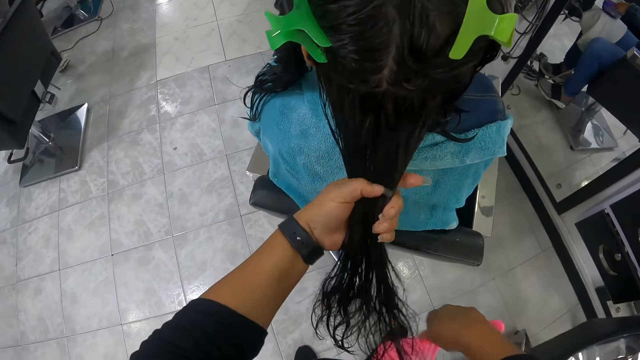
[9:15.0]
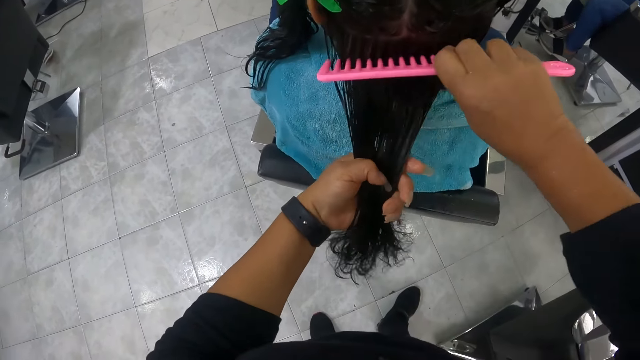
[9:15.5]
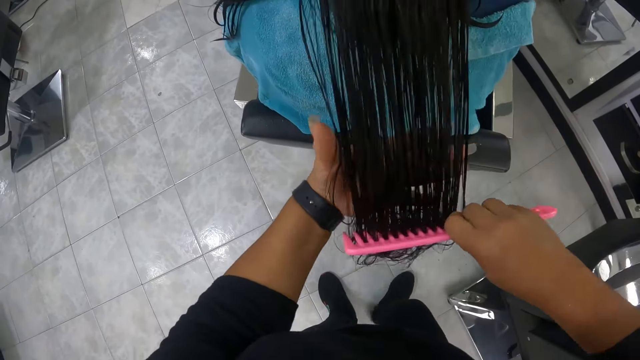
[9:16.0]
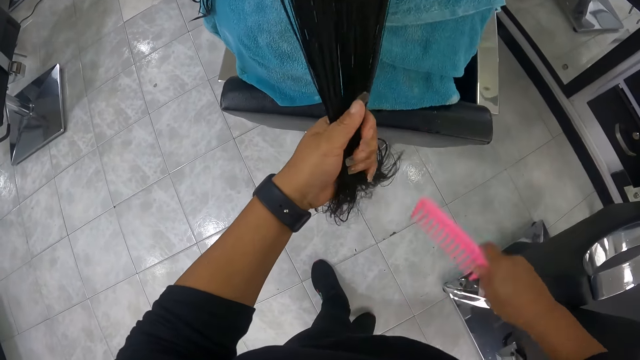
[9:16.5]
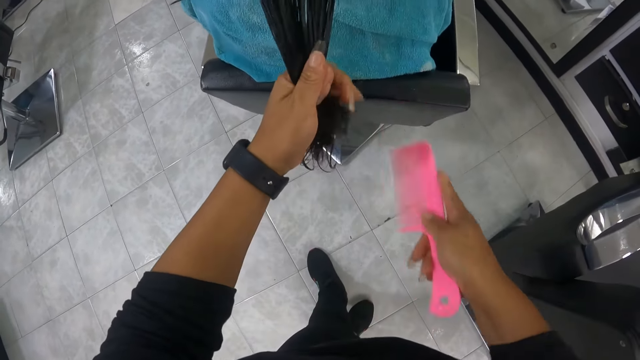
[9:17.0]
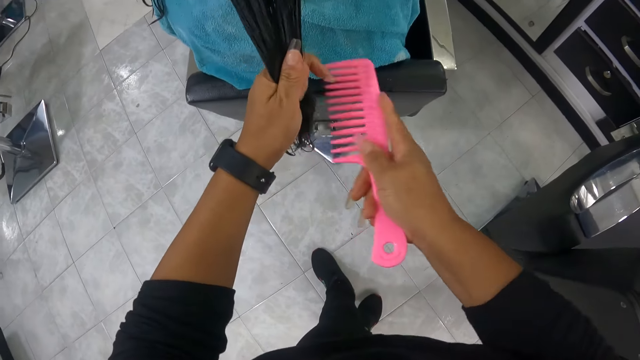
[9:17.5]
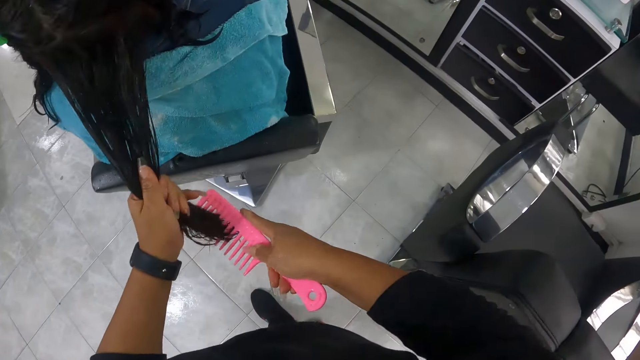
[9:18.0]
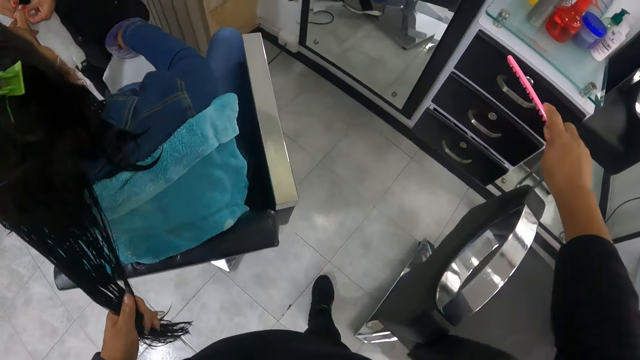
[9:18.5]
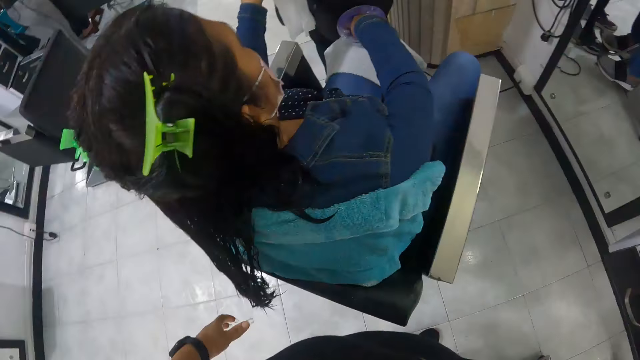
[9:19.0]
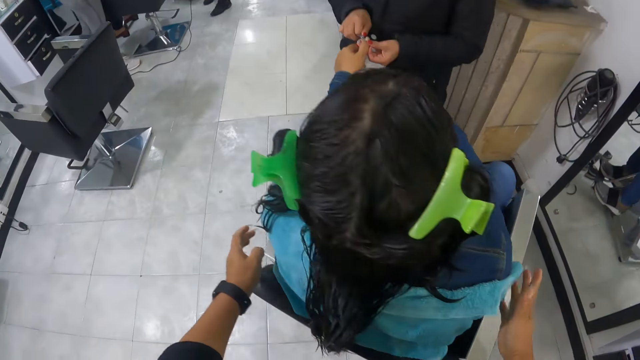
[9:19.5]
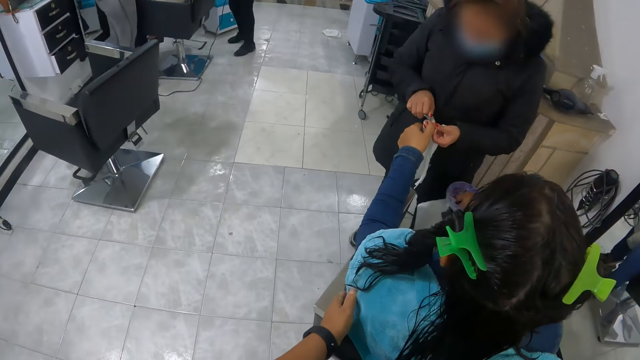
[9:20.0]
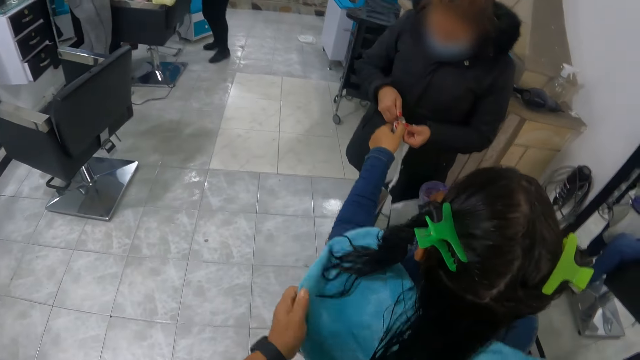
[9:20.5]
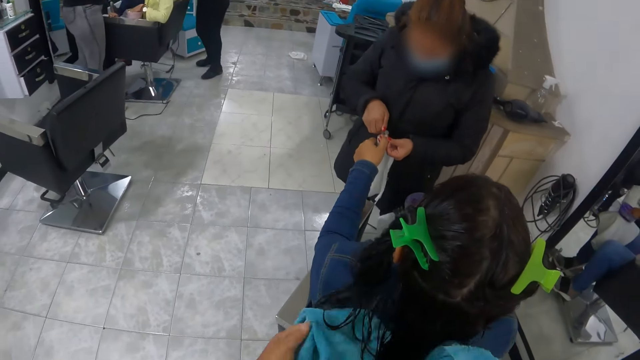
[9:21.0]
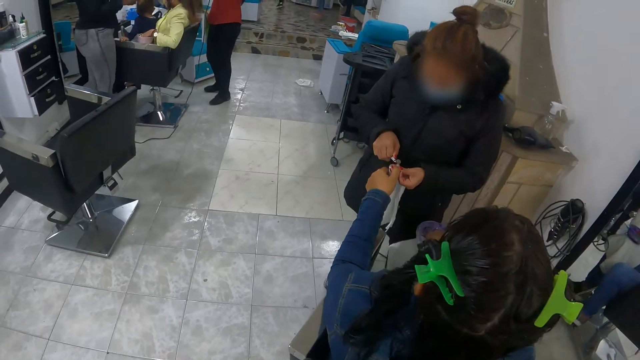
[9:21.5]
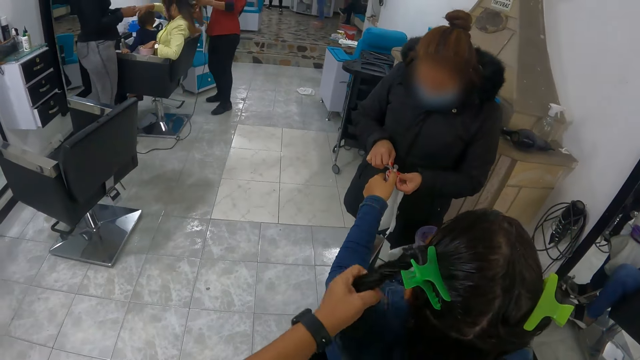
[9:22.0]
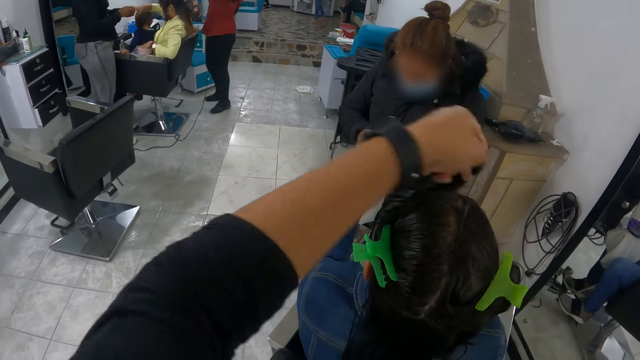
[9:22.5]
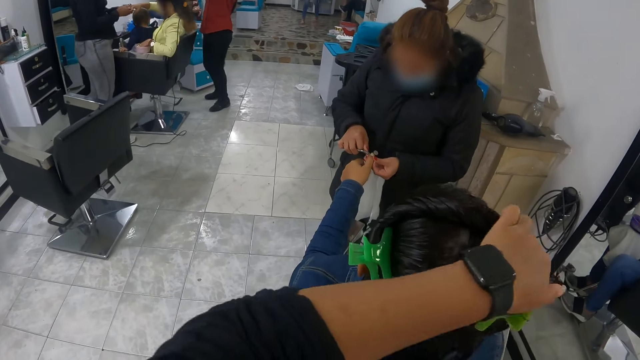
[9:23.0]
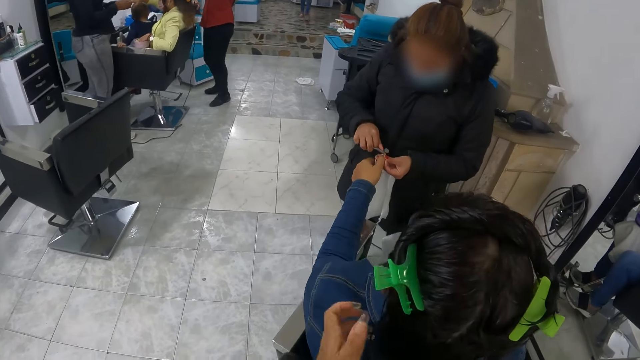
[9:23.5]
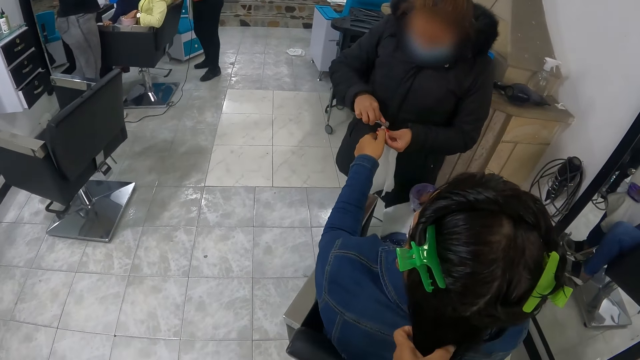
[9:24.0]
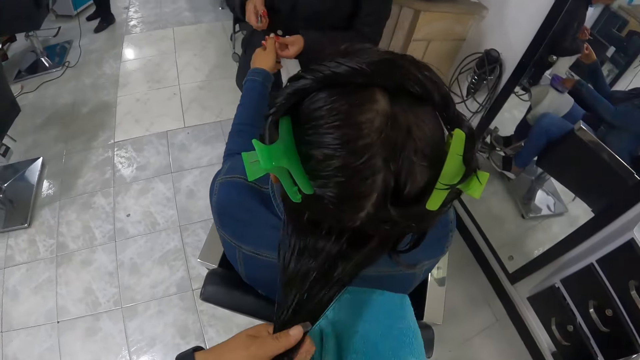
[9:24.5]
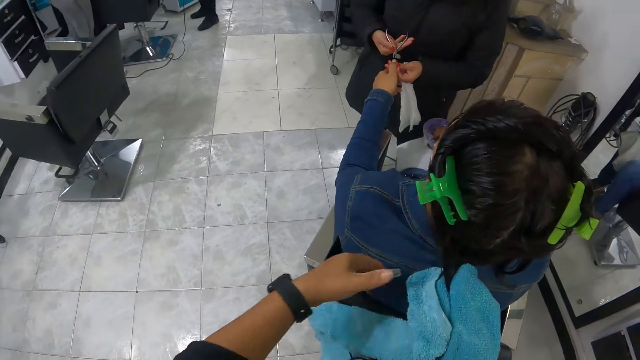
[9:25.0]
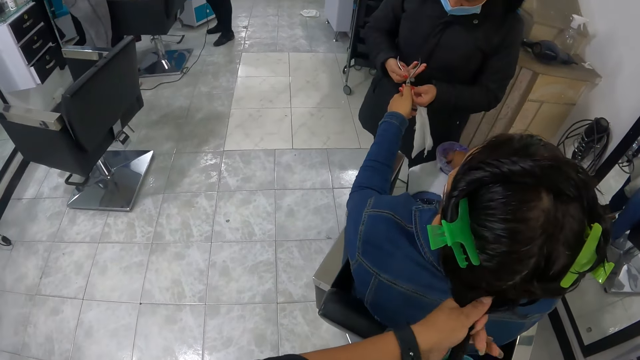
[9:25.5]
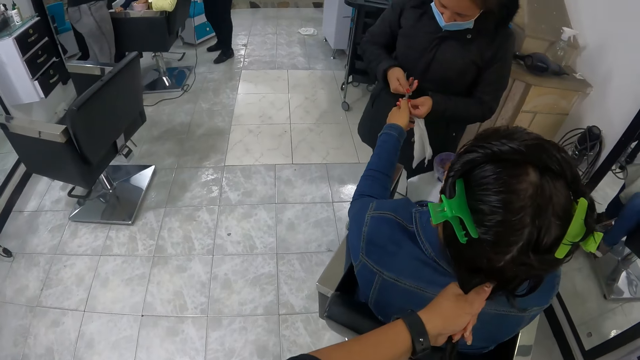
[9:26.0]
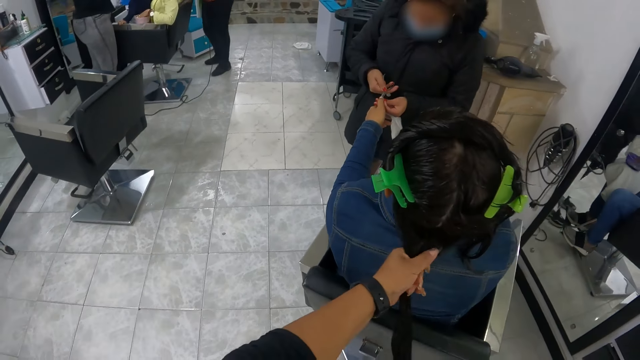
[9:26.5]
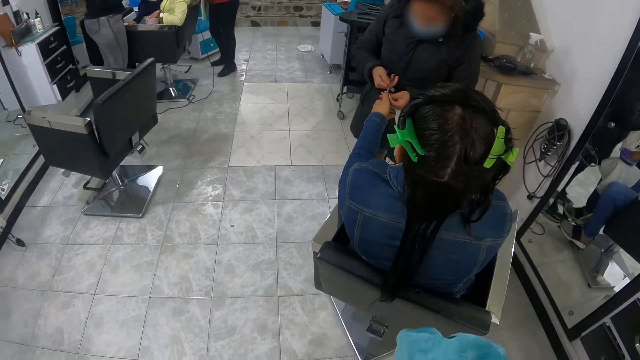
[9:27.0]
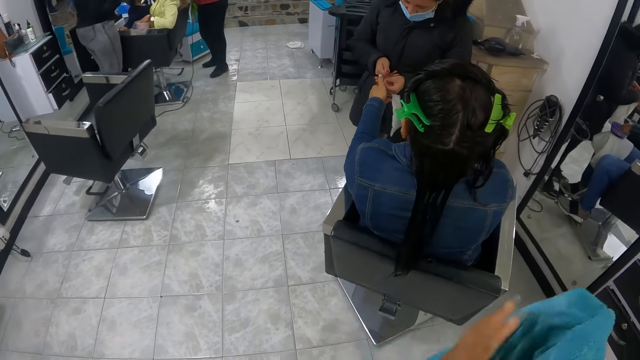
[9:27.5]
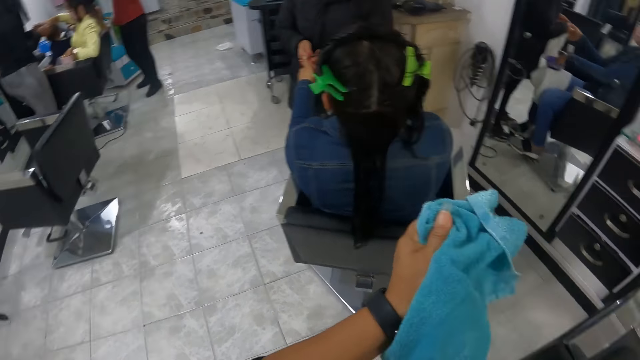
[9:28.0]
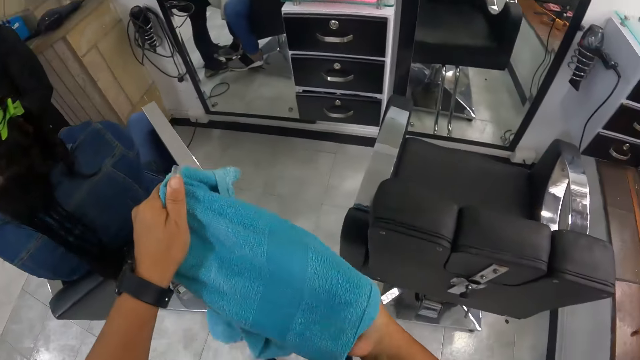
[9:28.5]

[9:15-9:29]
The camera wearer drops the comb in her right hand on a drawer. She removes a towel from the body of the woman with her hands. She hangs the hair of the woman on her head with her left hand. She dries the hair of the woman with the towel in her right hand.

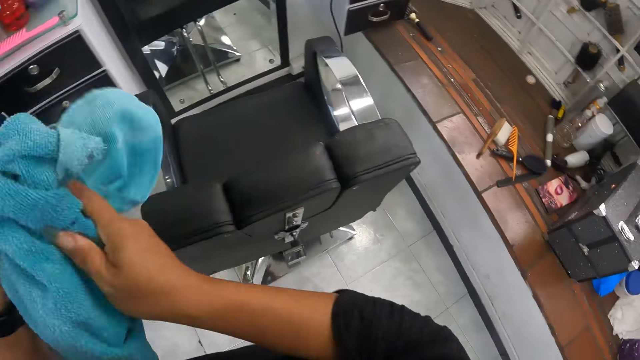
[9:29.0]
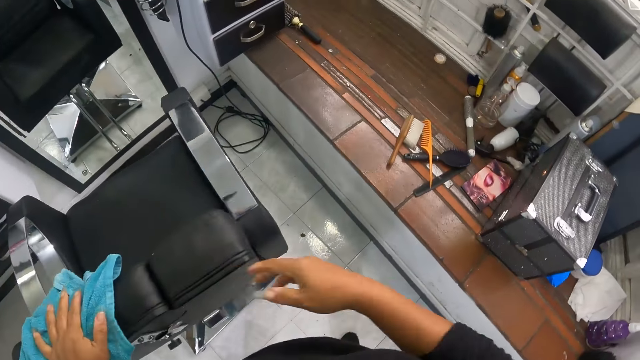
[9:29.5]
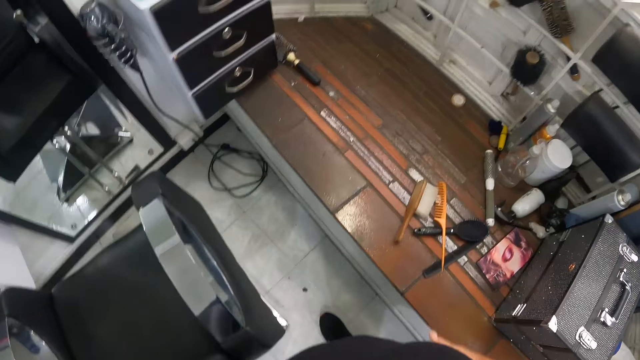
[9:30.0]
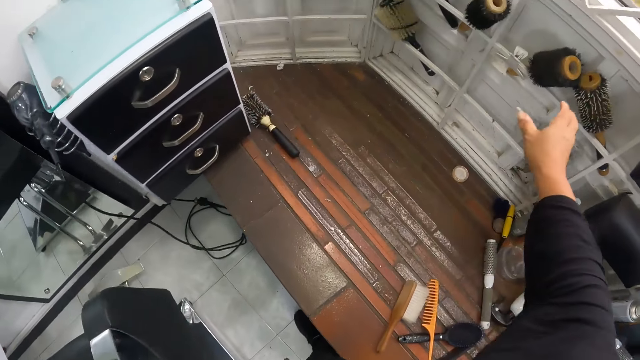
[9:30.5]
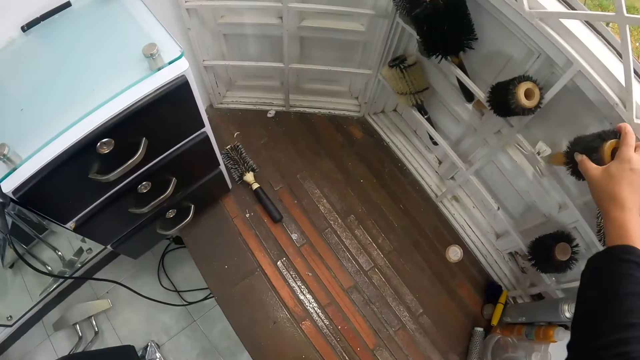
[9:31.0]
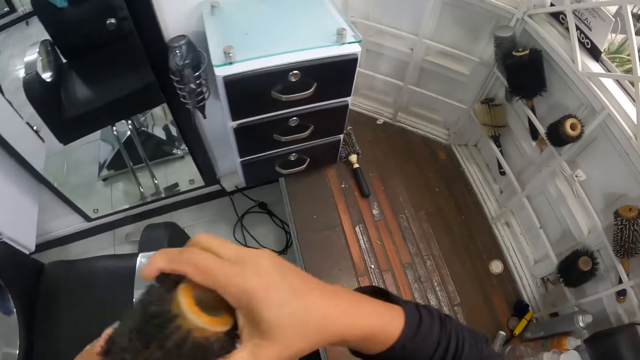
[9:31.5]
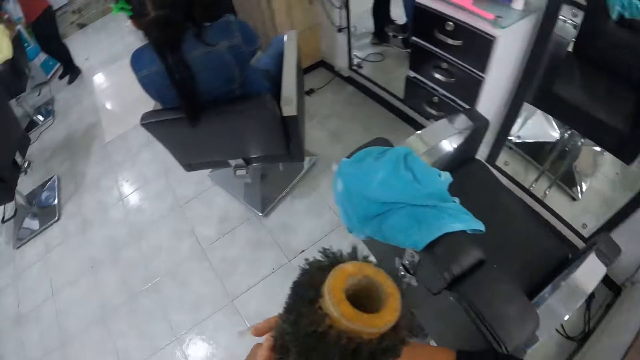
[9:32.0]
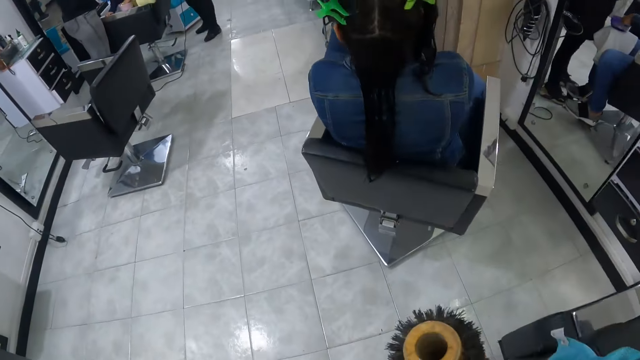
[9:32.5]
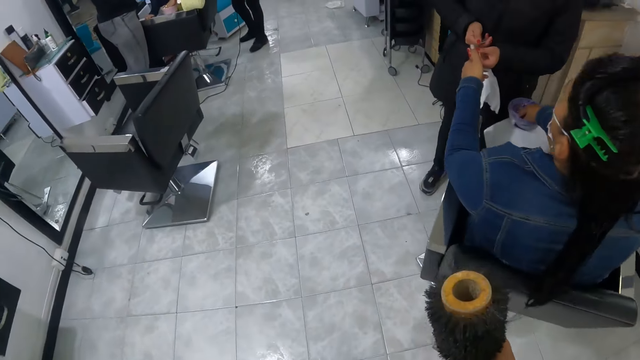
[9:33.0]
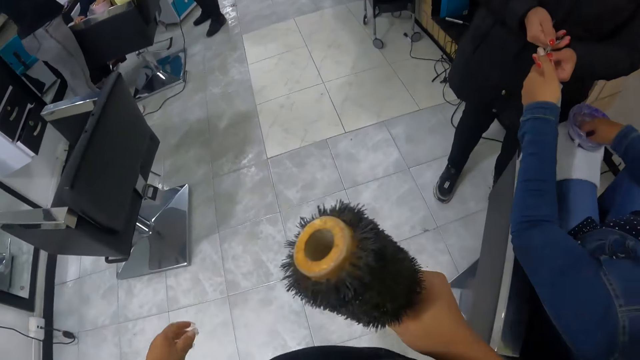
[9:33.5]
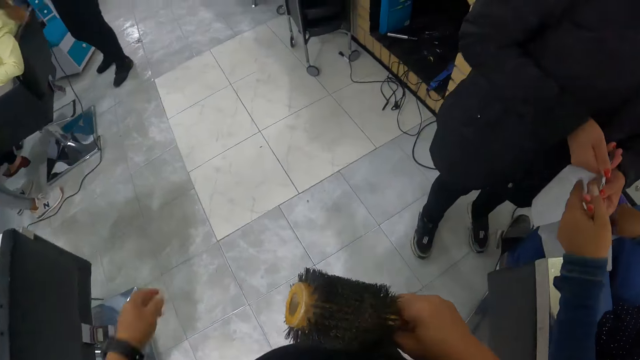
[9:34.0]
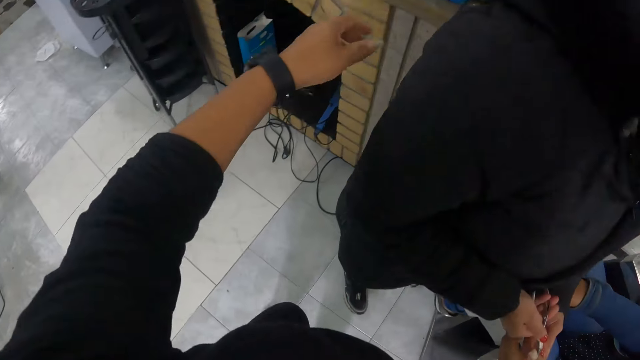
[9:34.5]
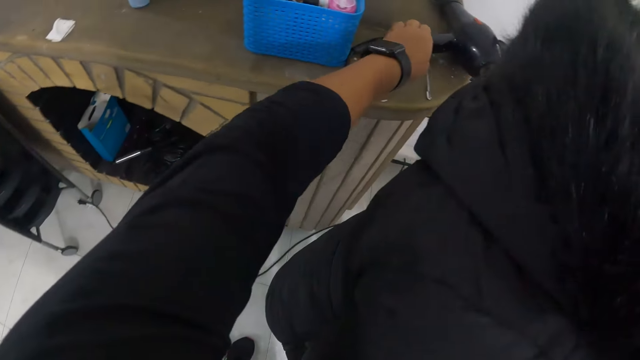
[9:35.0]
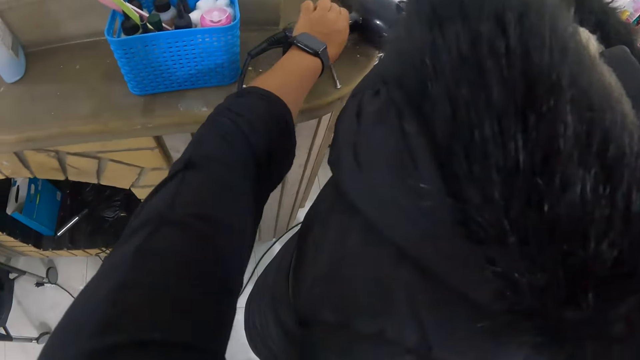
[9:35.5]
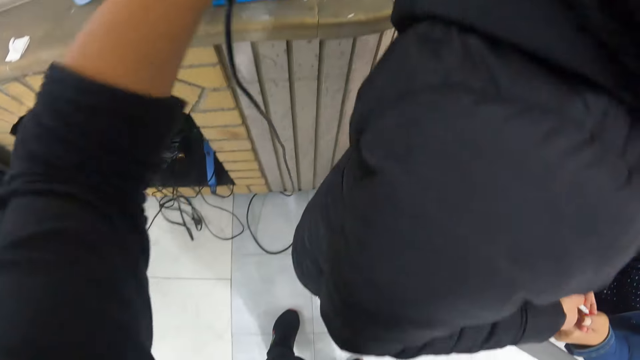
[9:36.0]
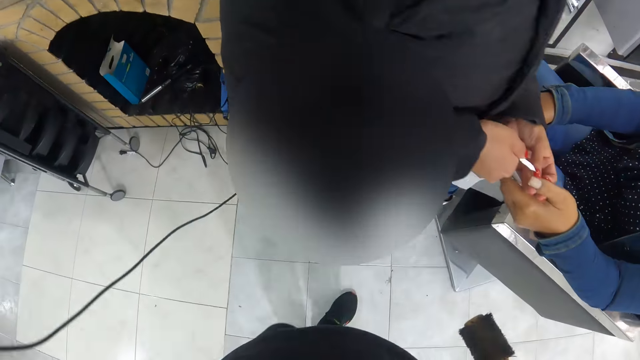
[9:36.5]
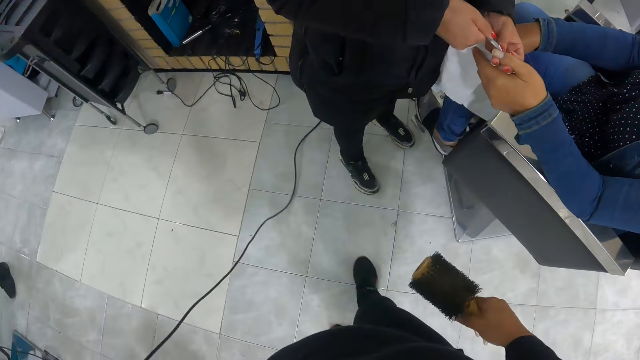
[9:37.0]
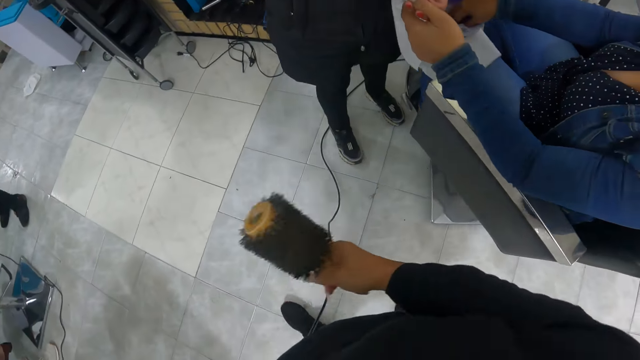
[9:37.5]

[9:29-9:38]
The camera wearer drops the towel in her hands on a chair. She takes a brush from a brush hanger with her right hand. She walks in the room. Another woman files the right hand nails of the first woman with a nail finger in her hands. The camera wearer picks a hand dryer or blow-dryer from a table with her left hand.
